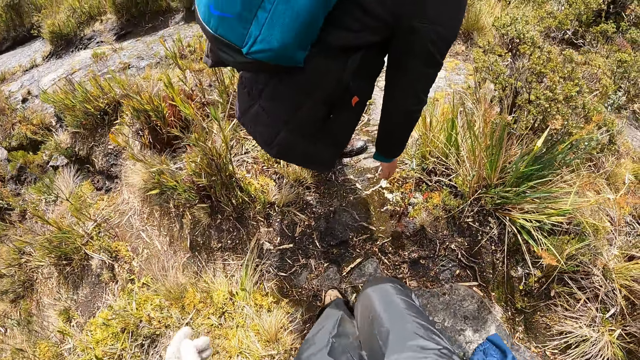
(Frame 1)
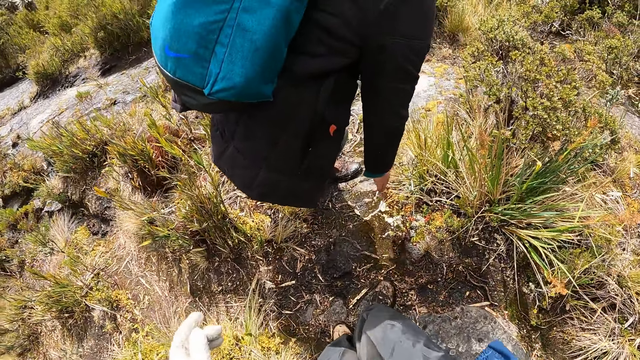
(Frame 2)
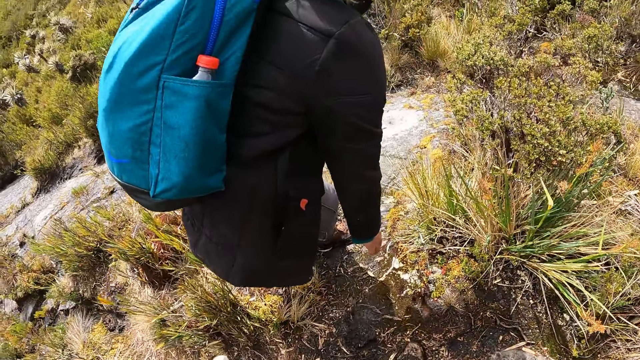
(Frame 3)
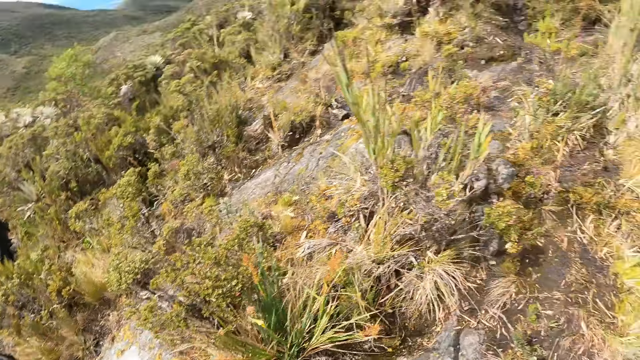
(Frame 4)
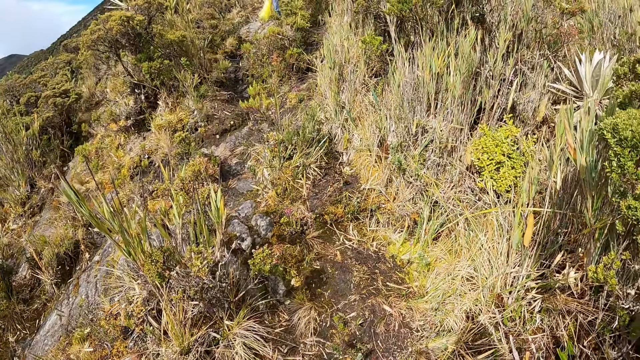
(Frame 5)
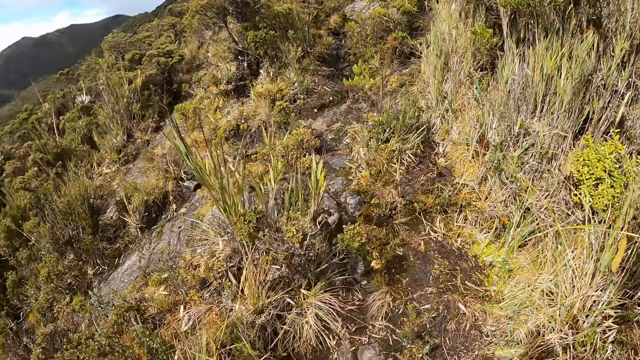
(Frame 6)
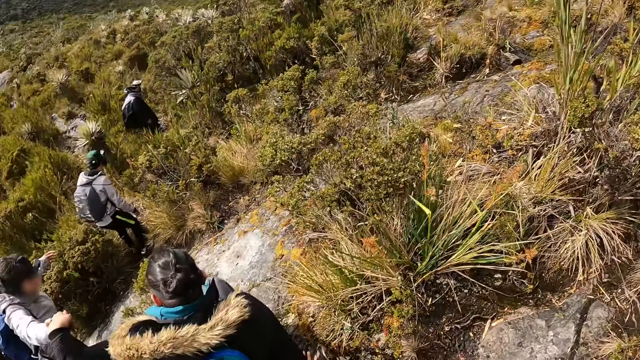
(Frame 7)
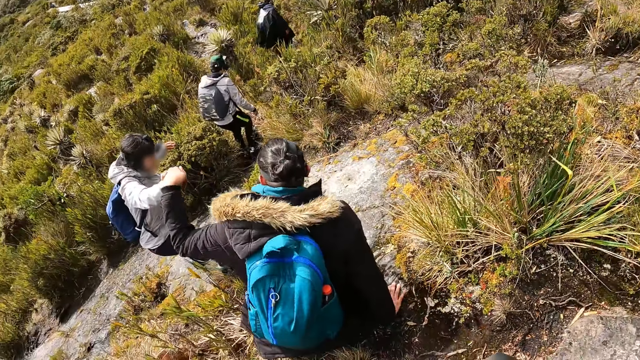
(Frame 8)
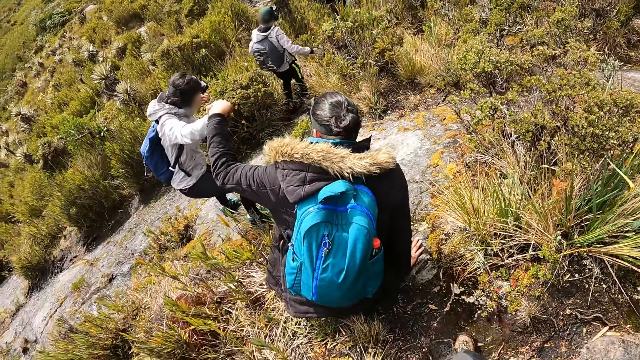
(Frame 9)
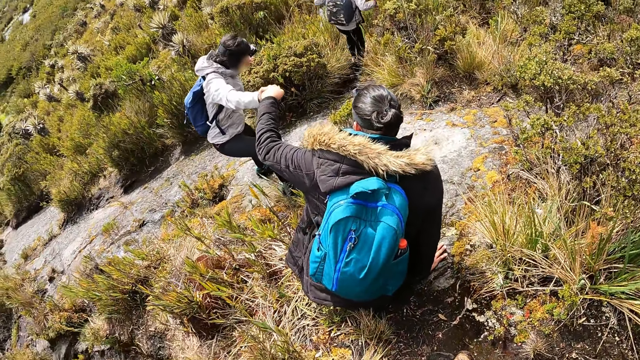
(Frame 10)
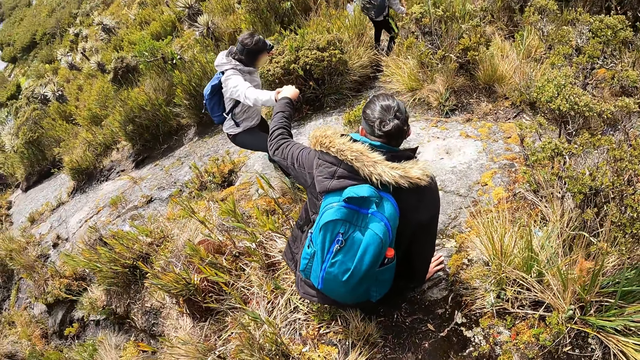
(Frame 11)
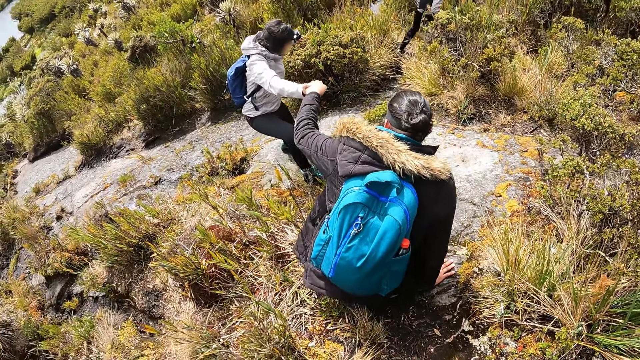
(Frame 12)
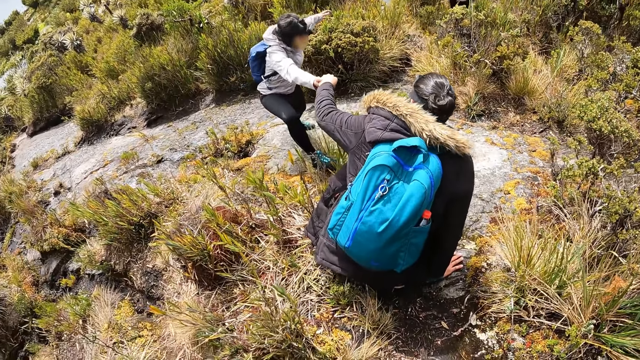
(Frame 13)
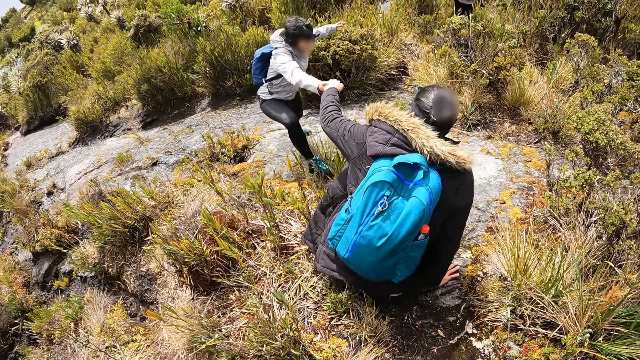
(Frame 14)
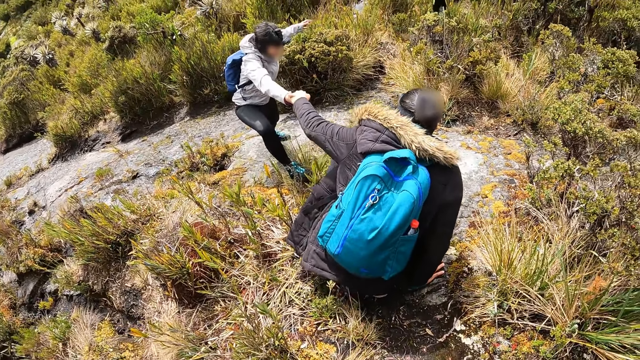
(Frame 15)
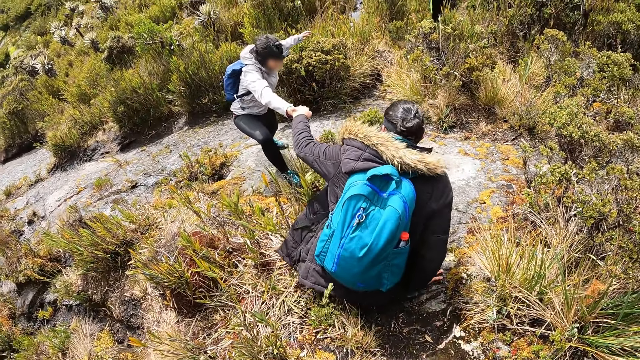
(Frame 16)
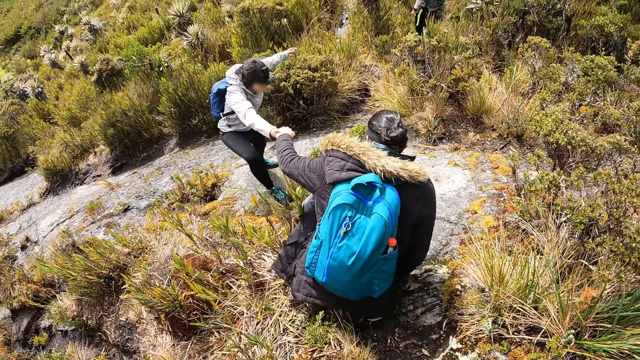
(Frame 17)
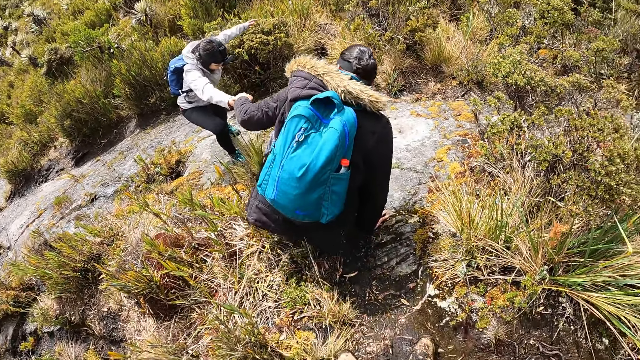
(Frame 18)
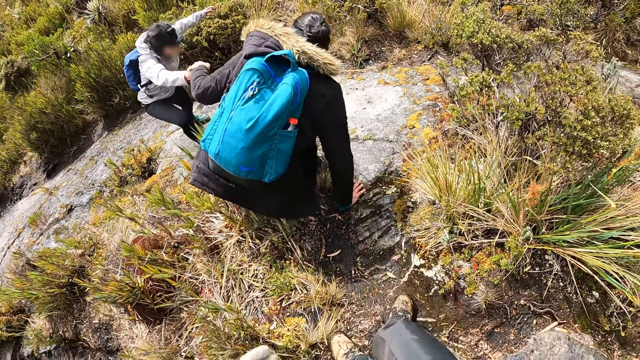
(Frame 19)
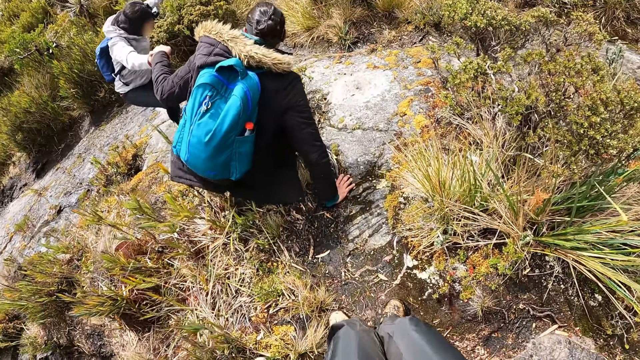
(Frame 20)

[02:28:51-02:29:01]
The camera wearer looks around the scrubland. A woman pulls another woman down a rock with her right hand.

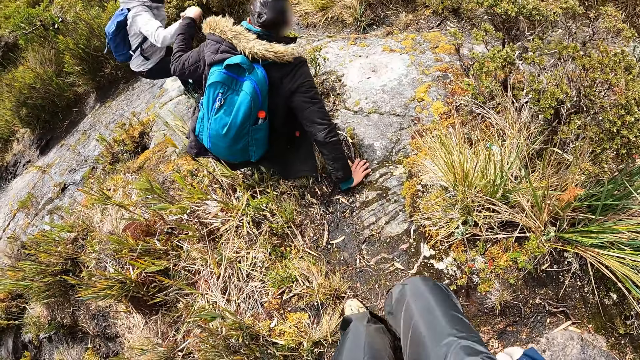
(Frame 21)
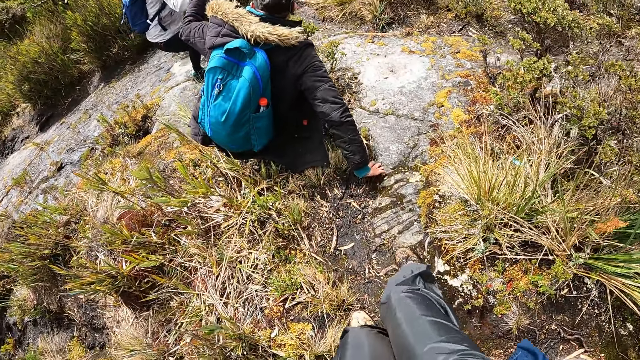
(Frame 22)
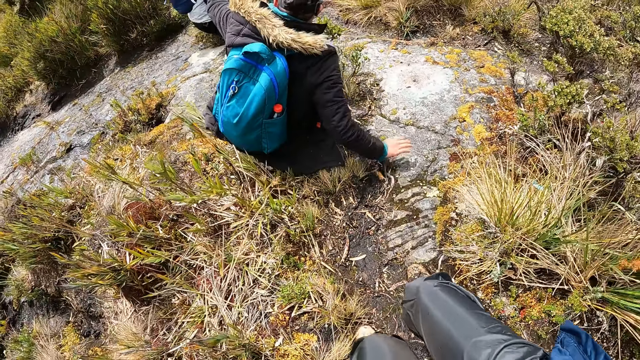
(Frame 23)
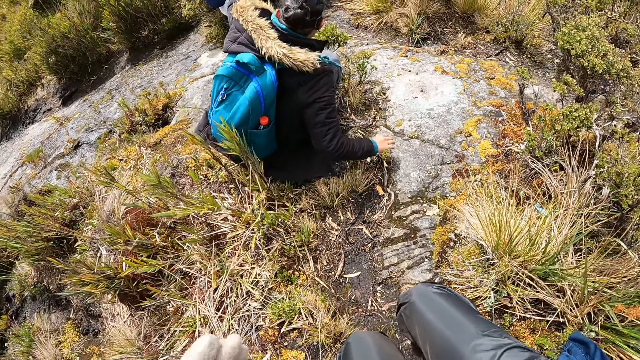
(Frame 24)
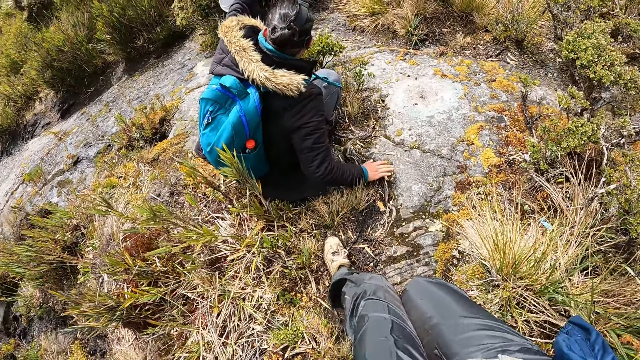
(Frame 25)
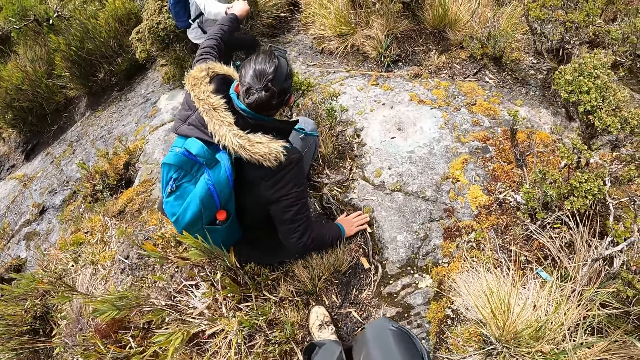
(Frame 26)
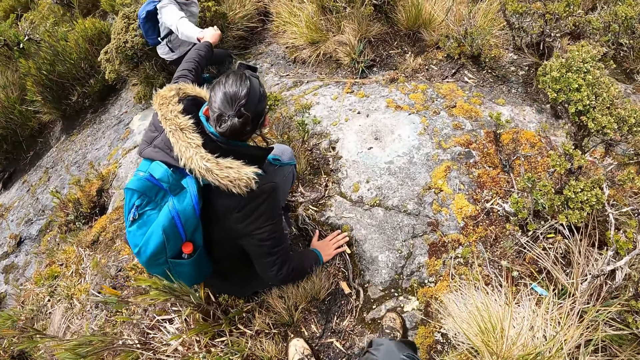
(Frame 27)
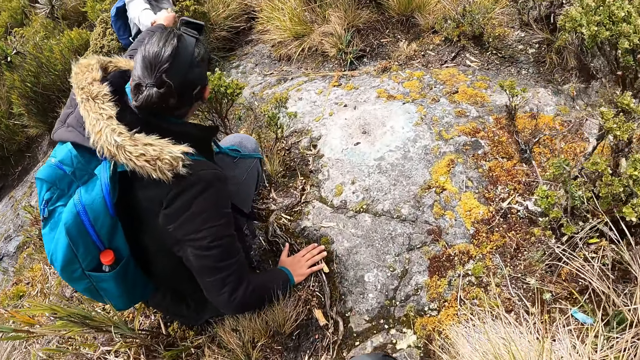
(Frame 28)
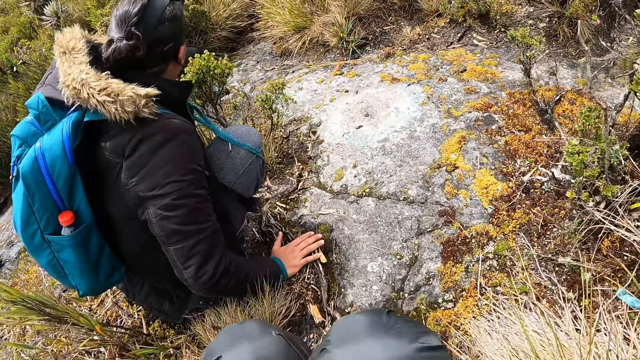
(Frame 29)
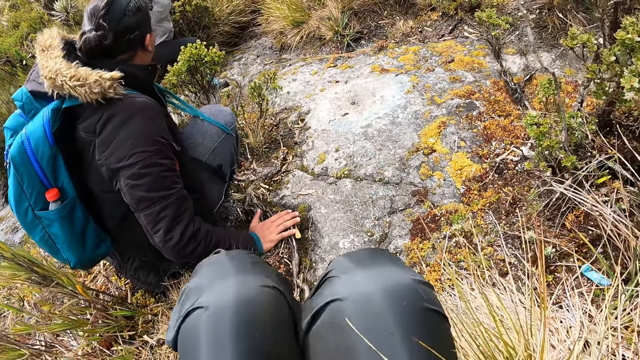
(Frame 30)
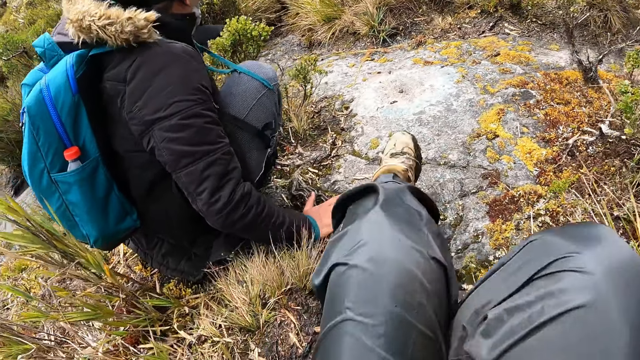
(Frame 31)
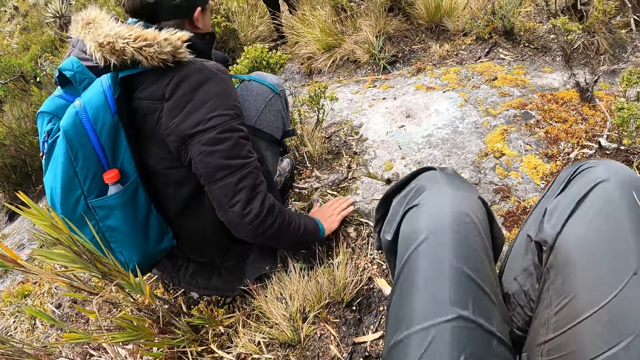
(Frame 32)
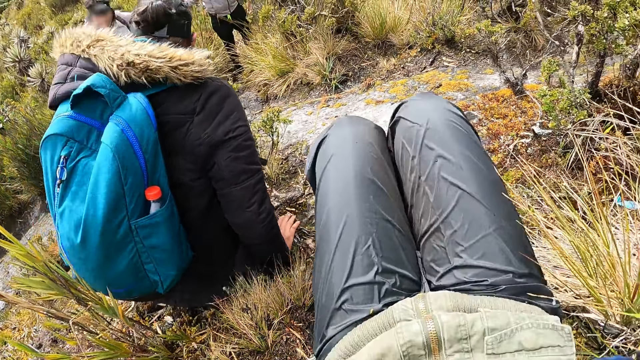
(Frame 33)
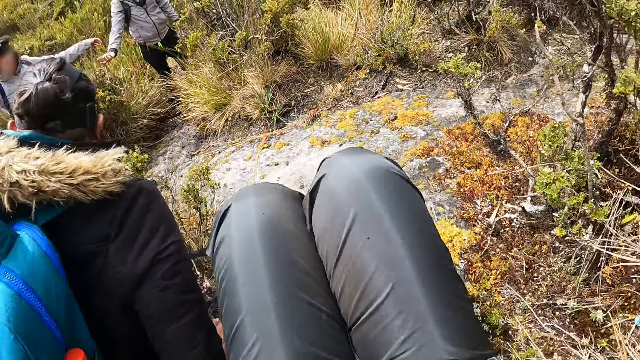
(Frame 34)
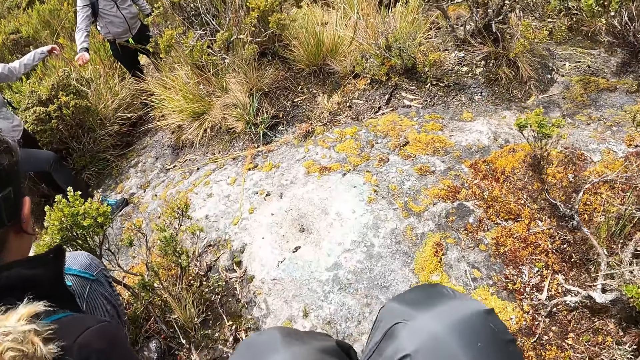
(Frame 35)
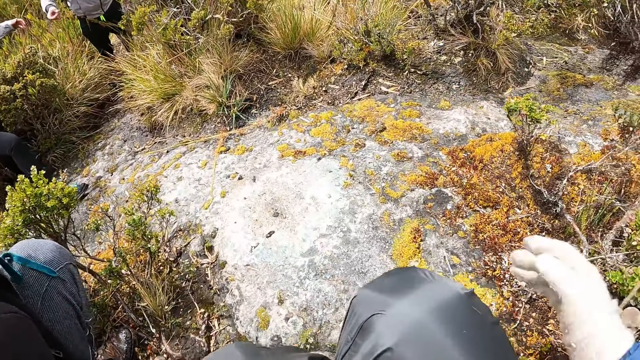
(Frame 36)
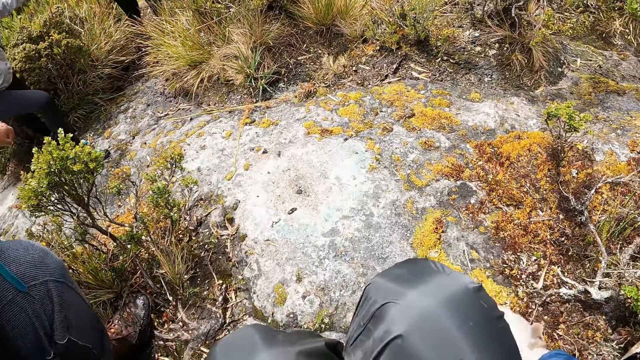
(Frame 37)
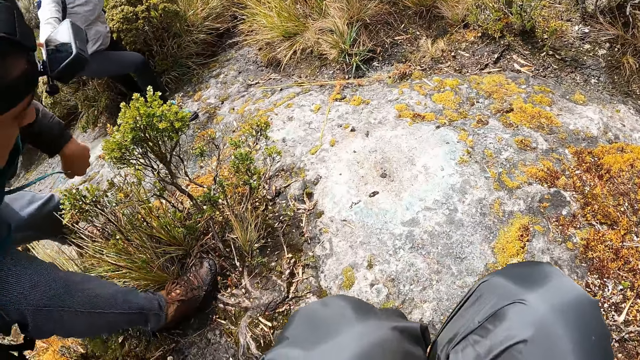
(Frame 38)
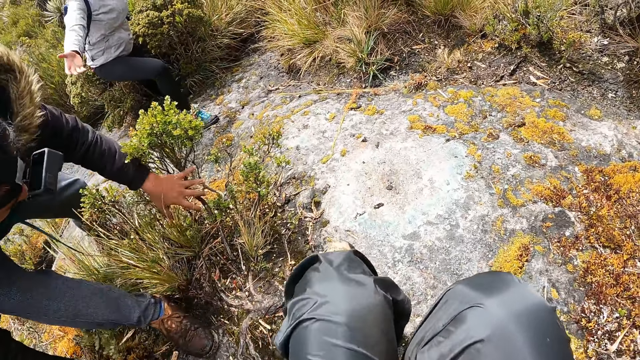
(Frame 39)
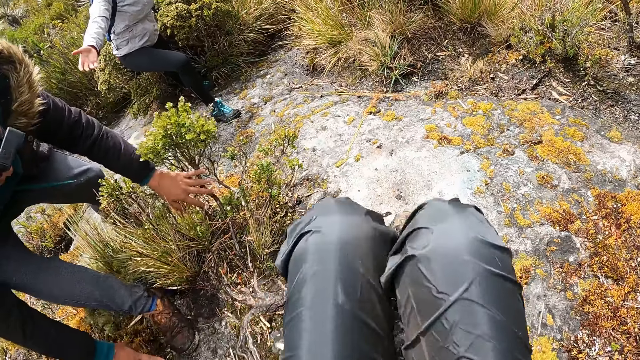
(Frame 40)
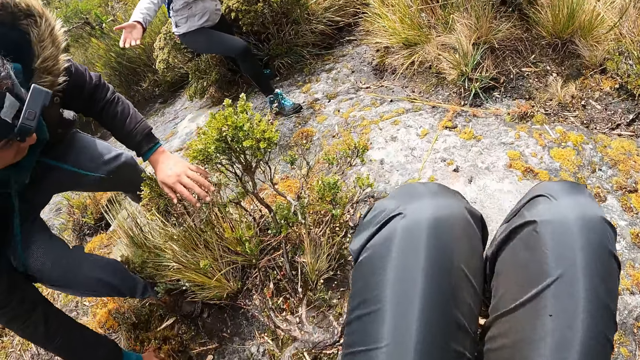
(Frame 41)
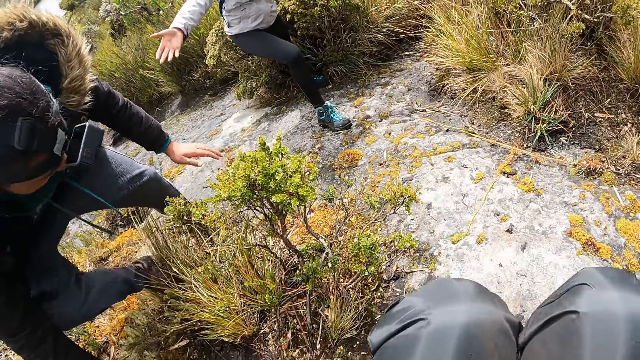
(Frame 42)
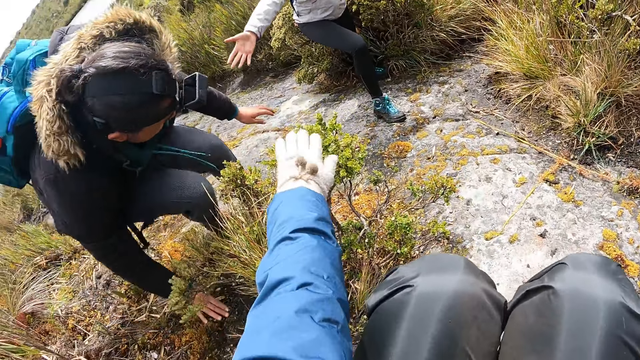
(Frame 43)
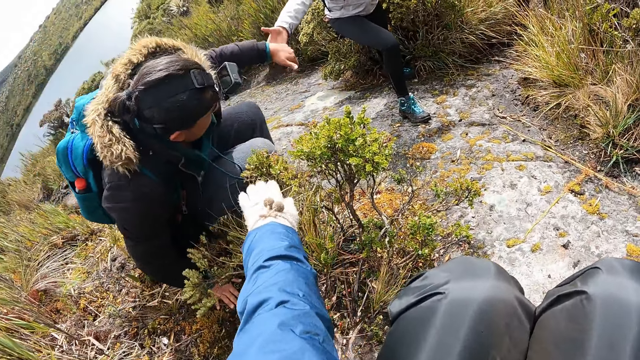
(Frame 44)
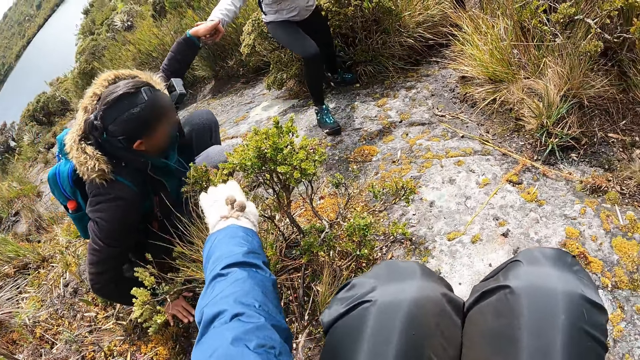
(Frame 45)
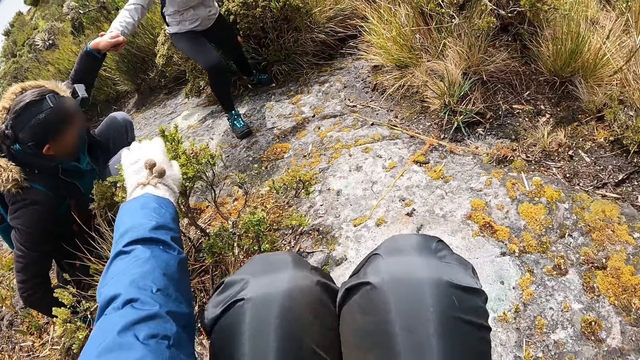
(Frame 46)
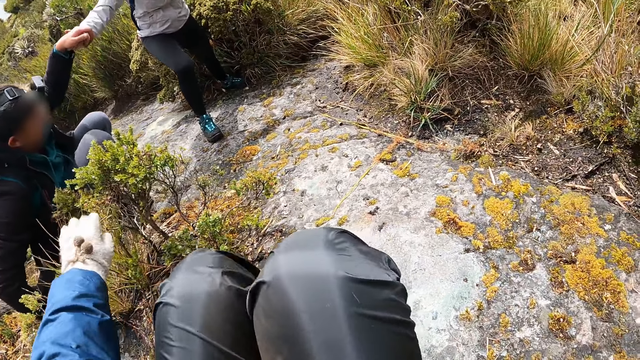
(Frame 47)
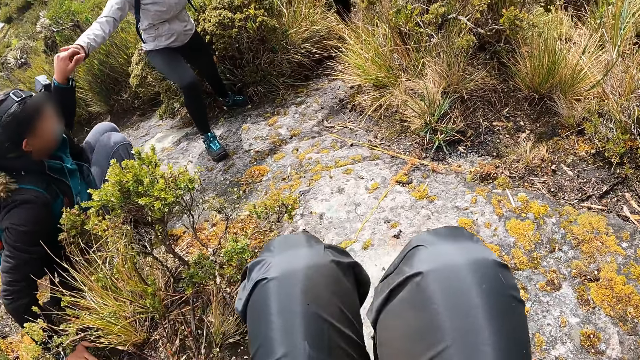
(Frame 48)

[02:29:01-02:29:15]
The camera wearer slides down the rock with both hands. The woman touches a plant on the rock with her left hand. The woman grabs another woman with her left hand.
